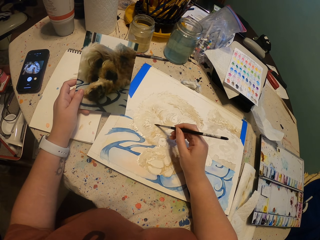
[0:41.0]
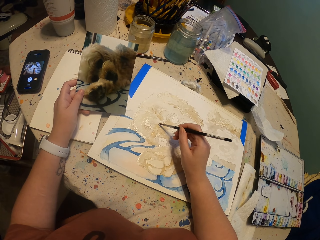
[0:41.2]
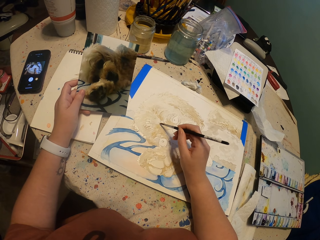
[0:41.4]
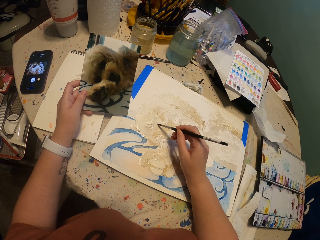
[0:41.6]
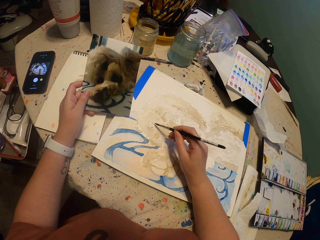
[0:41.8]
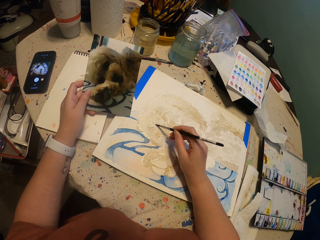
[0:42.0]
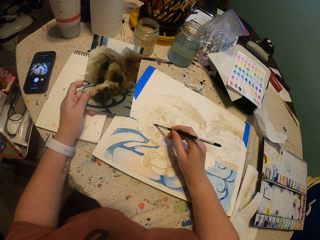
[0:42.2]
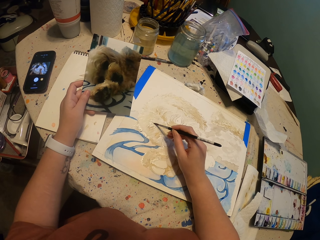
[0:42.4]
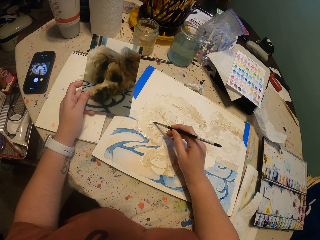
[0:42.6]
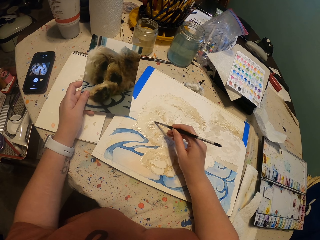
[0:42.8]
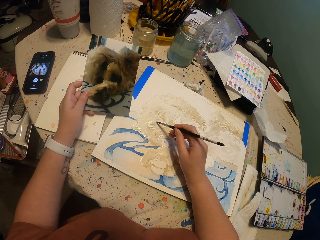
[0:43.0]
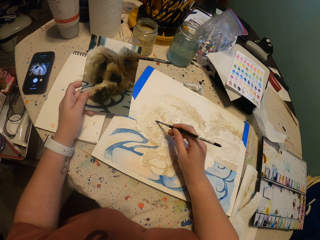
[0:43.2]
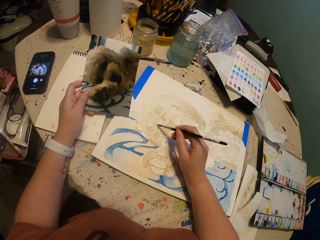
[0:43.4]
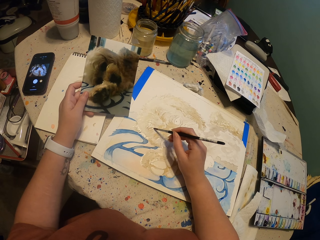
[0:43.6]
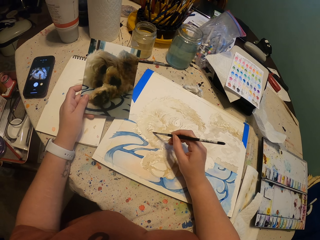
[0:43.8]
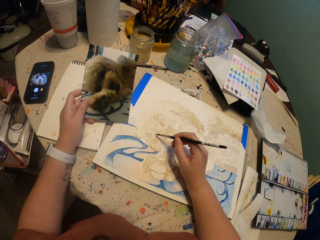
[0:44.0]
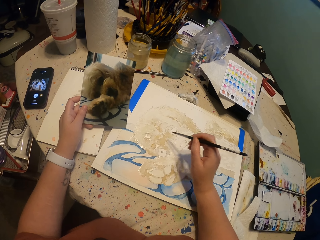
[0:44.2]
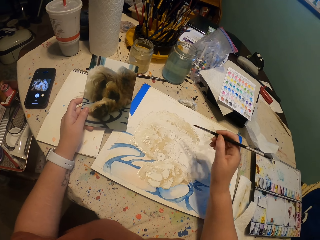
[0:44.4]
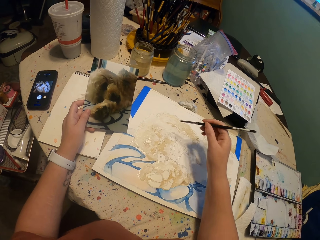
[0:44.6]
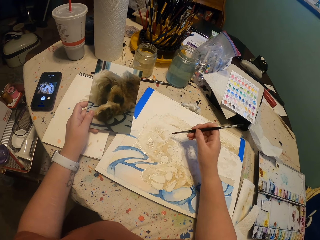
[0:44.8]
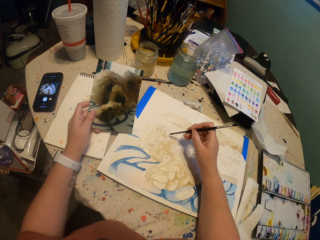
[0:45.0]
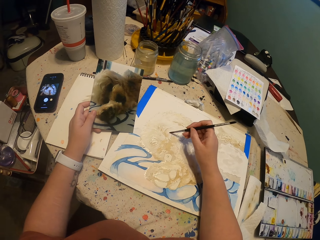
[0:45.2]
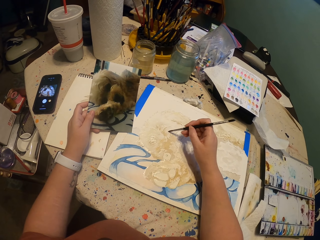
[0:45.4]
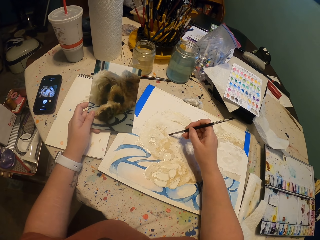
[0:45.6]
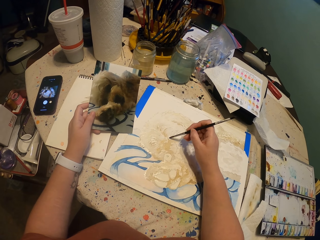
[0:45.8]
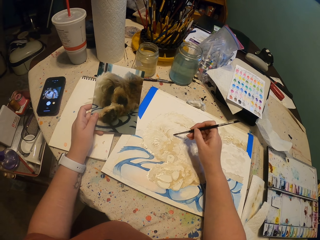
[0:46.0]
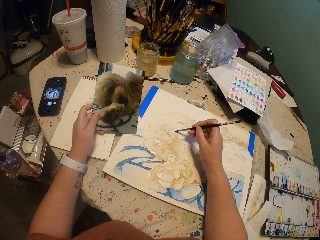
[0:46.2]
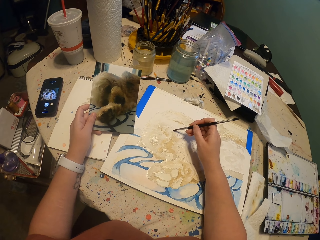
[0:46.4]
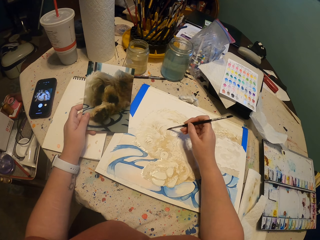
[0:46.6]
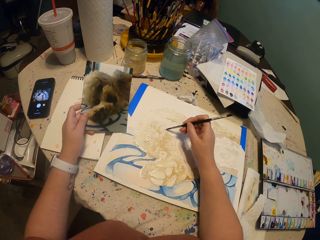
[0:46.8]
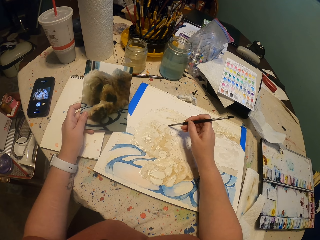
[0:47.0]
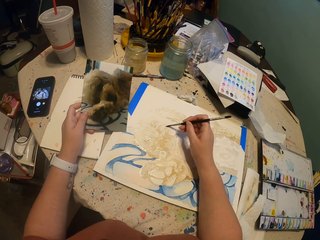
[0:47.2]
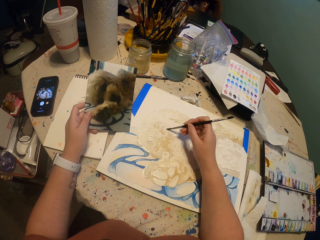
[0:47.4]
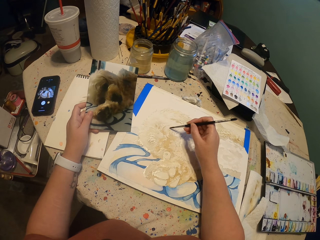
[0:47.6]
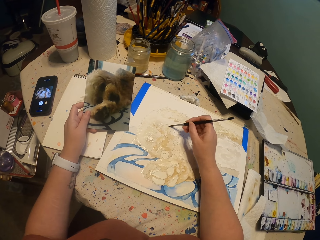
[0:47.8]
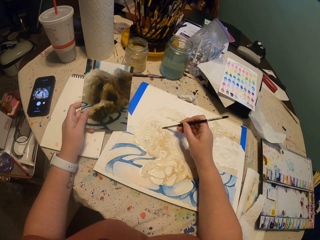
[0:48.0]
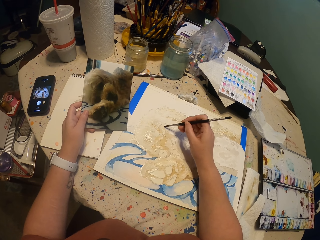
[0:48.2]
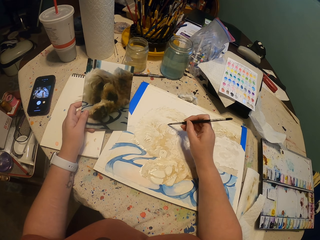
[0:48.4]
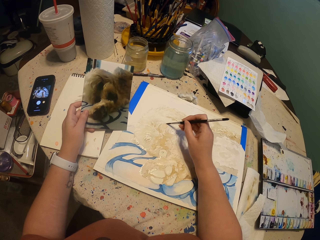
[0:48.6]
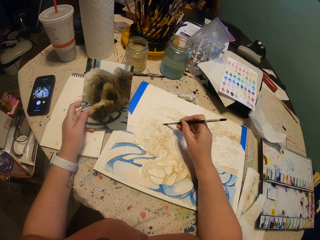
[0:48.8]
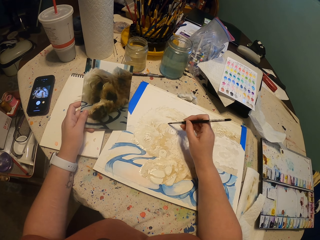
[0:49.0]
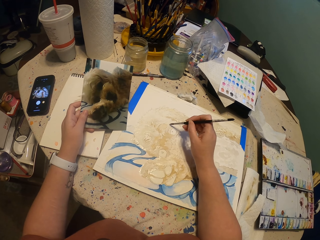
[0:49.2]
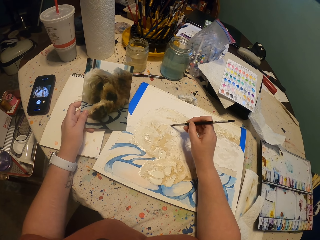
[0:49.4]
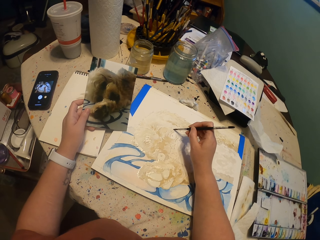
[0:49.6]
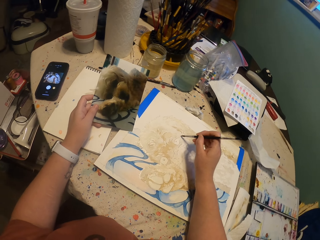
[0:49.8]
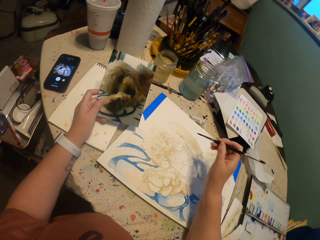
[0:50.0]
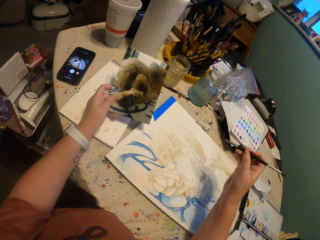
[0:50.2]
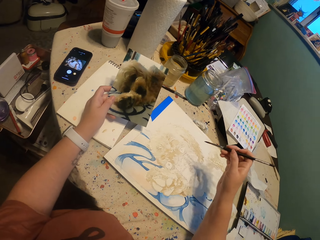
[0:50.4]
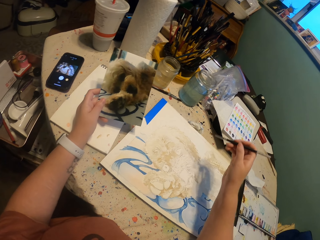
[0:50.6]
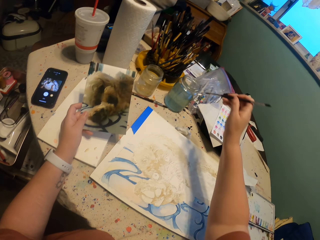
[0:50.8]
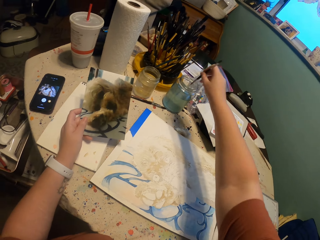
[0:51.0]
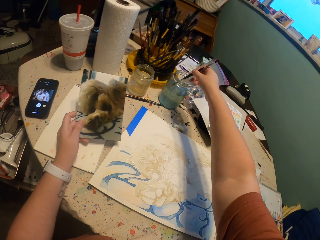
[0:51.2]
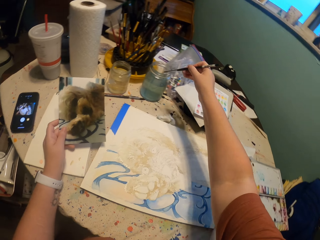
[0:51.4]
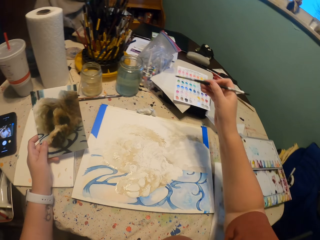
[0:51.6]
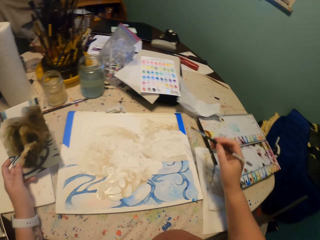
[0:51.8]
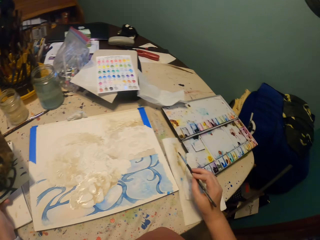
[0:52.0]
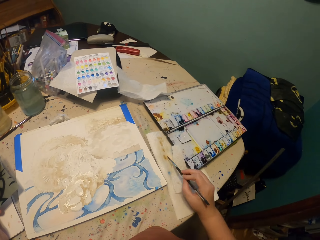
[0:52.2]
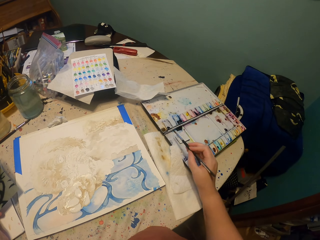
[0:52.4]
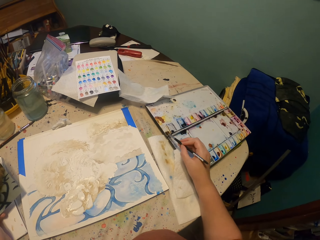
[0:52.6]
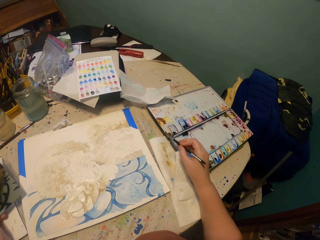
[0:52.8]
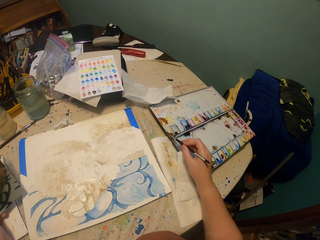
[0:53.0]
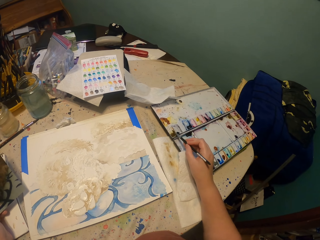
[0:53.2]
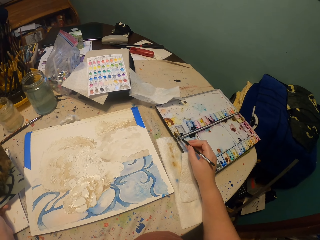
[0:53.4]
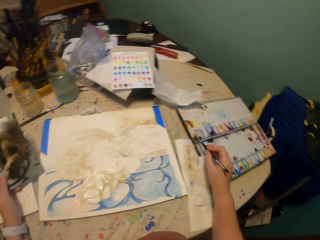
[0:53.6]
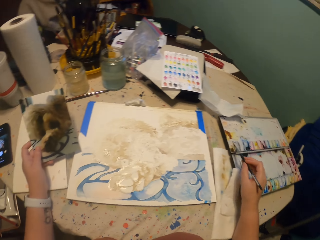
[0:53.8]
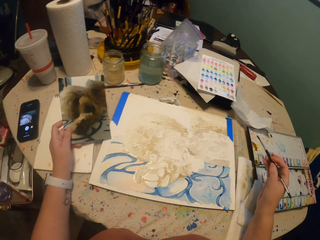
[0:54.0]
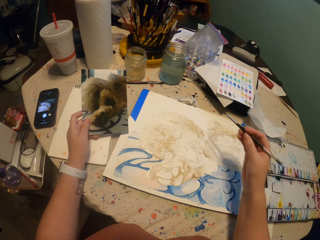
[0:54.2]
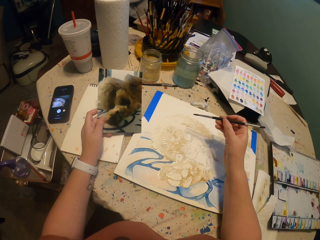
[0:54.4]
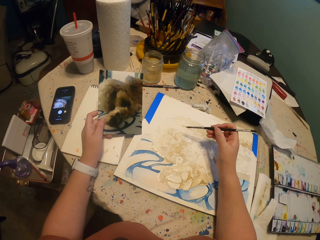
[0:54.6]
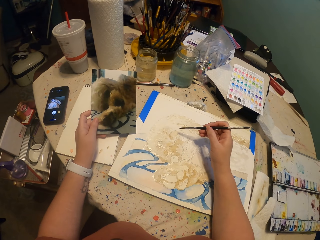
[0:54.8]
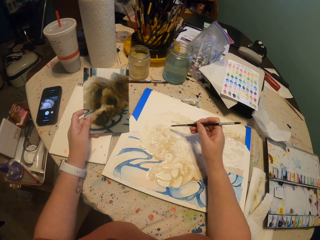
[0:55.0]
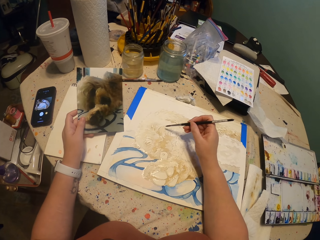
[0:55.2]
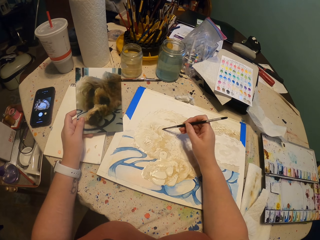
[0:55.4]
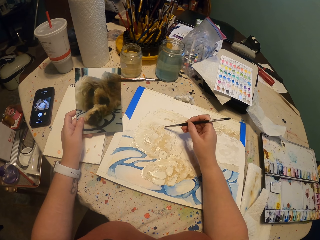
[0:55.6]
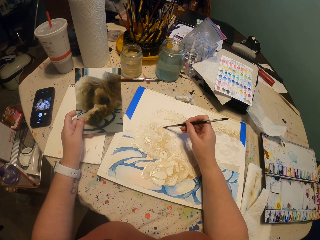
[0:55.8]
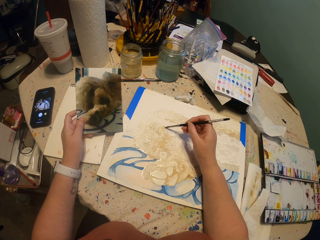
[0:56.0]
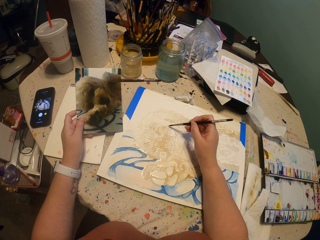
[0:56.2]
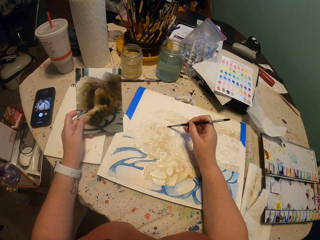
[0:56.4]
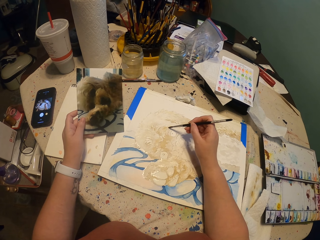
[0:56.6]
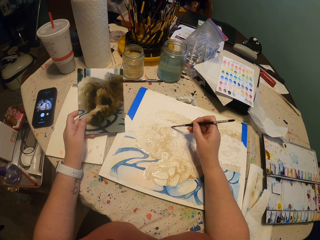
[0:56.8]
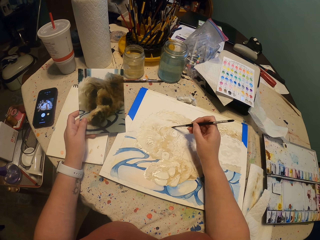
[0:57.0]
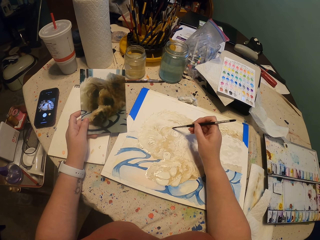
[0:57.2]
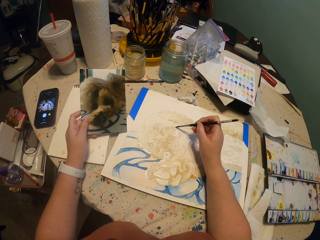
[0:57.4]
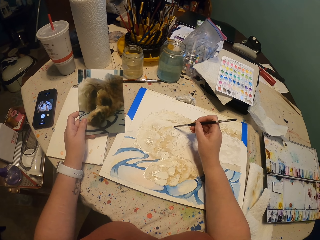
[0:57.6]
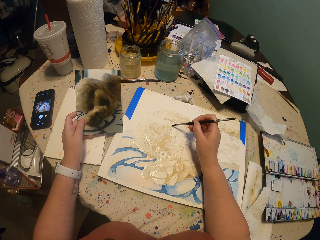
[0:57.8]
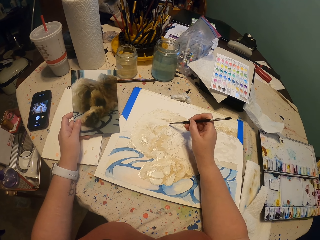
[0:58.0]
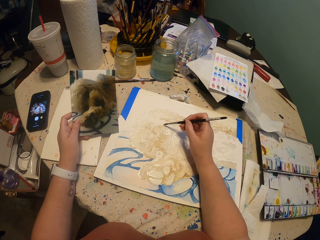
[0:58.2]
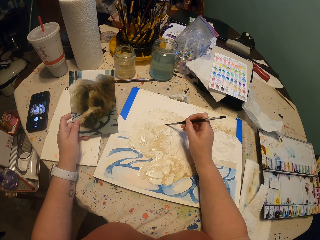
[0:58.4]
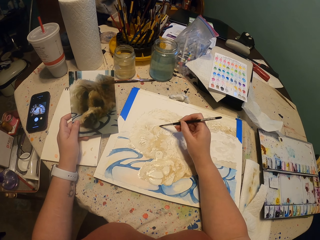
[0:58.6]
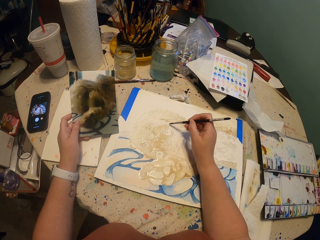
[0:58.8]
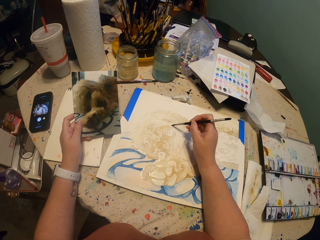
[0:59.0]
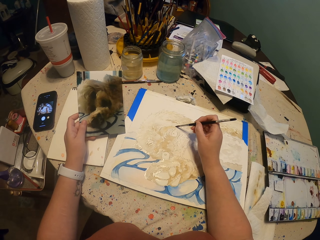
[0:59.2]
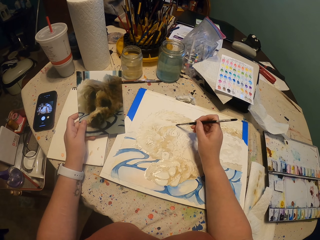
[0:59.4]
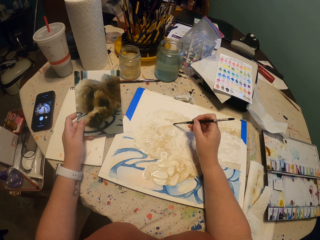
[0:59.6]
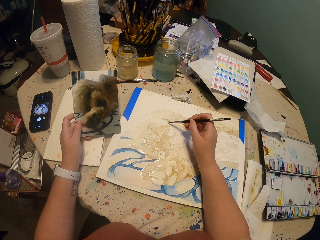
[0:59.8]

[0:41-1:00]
The camera wearer dips the painting brush in the bottle of water. They pick a color. They dip the brush in a paint. They paint on the book.

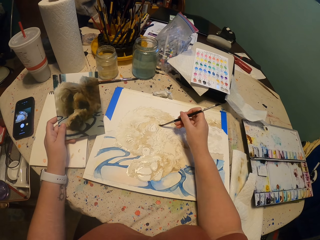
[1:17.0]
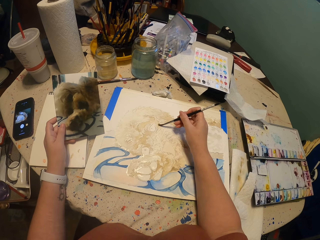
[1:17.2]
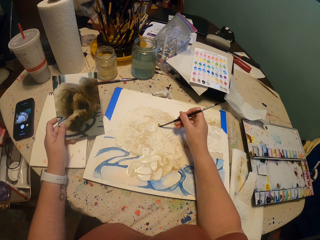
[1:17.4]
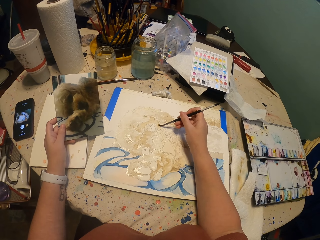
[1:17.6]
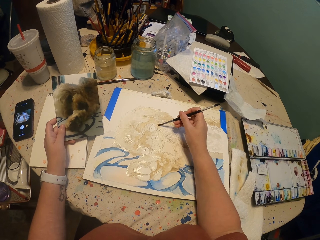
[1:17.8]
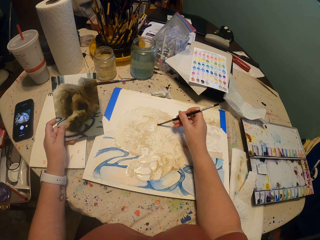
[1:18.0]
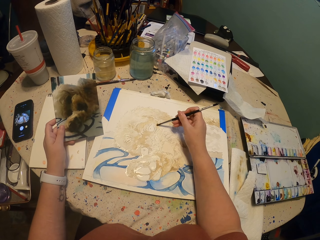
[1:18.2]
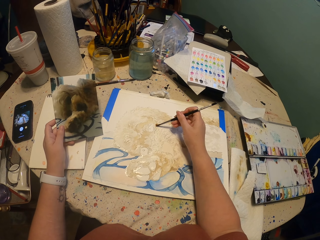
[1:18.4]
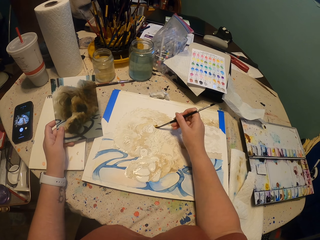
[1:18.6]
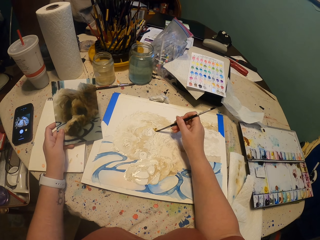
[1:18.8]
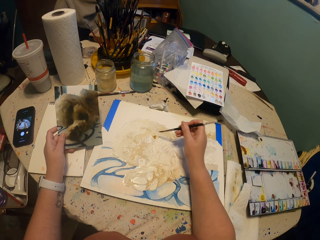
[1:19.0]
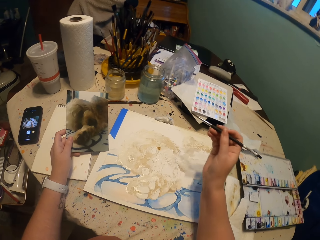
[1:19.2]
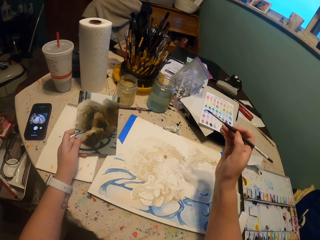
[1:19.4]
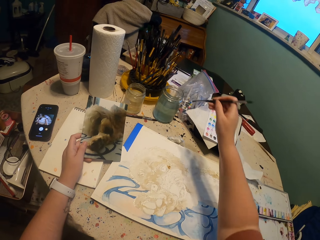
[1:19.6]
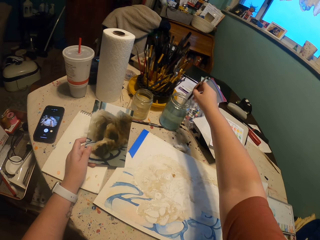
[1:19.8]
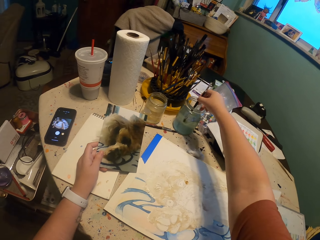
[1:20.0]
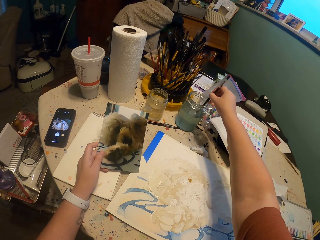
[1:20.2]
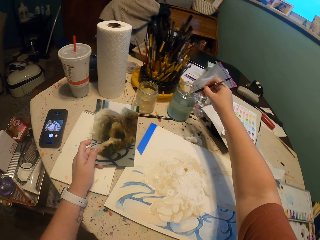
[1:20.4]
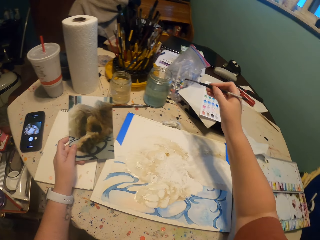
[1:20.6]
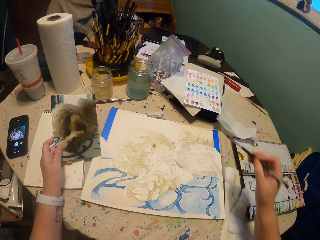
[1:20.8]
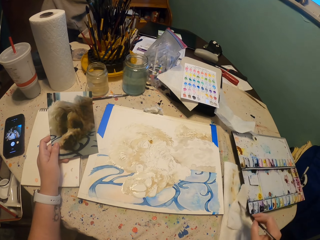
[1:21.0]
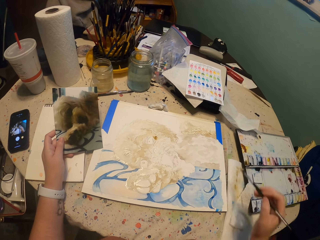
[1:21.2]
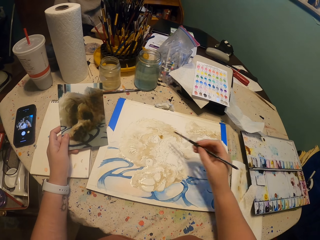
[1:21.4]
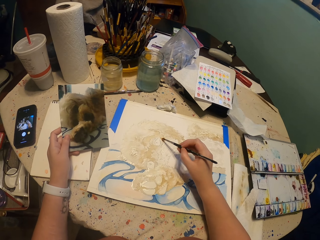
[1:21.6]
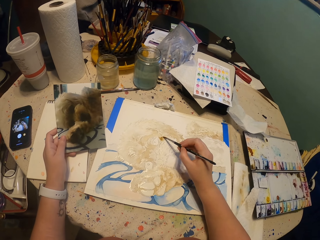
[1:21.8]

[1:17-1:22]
The camera wearer paints on the book. They dip the painting brush in the bottle of water.
